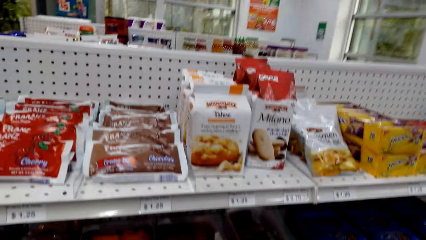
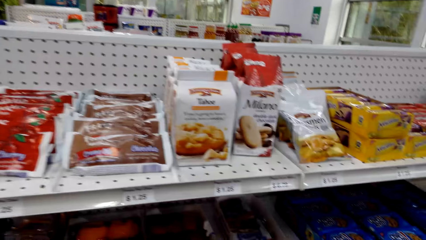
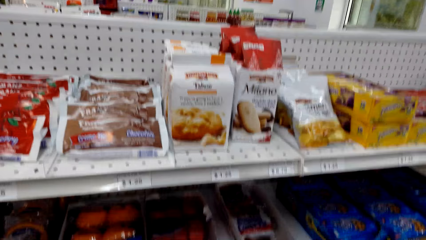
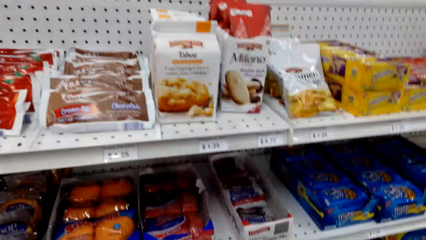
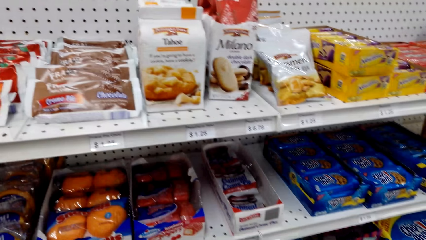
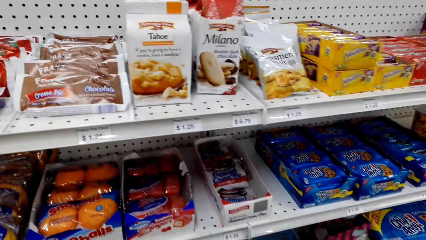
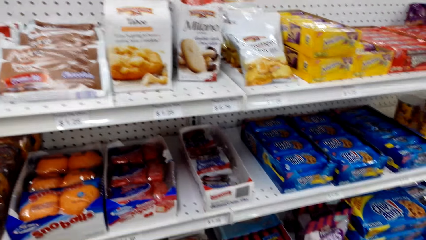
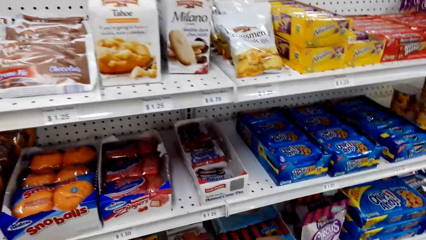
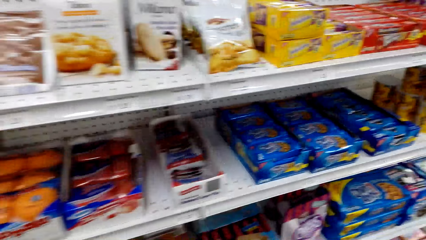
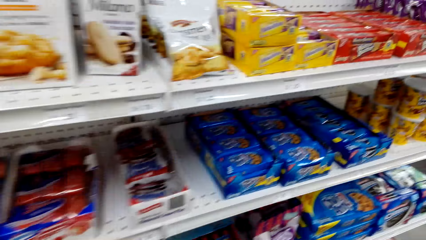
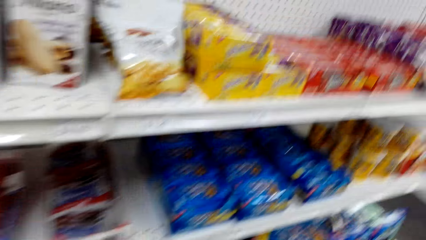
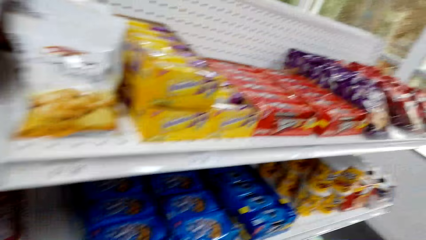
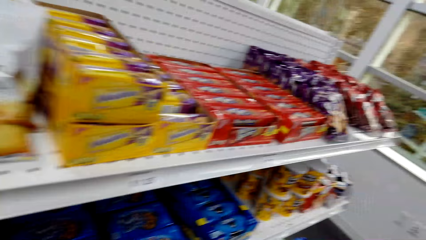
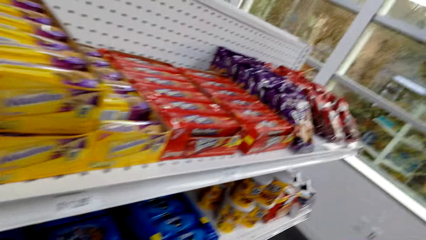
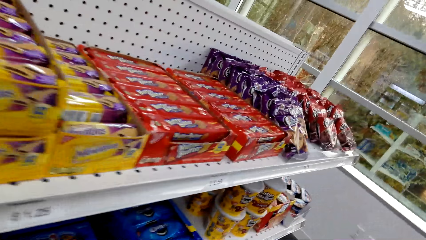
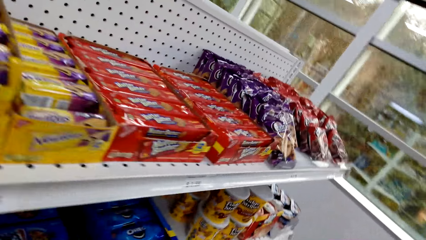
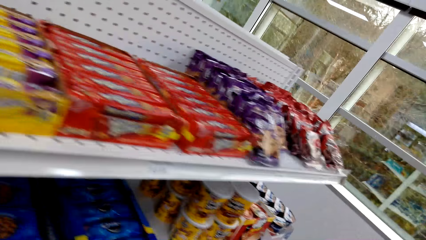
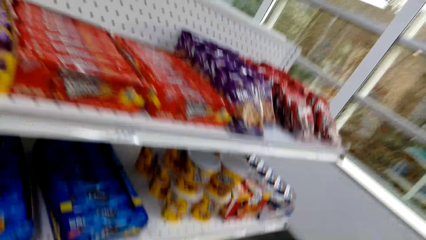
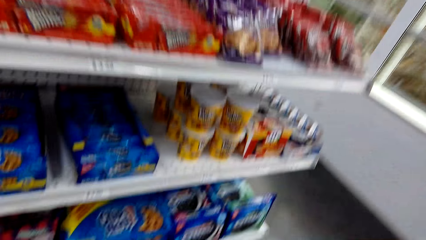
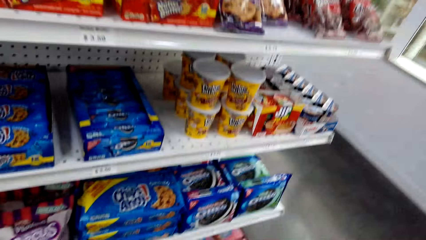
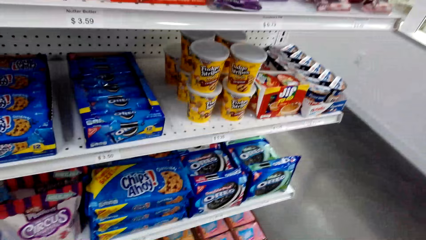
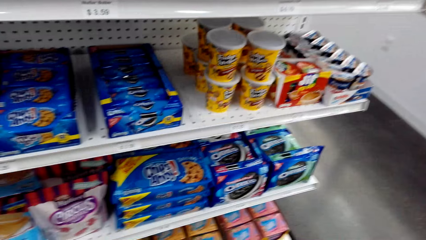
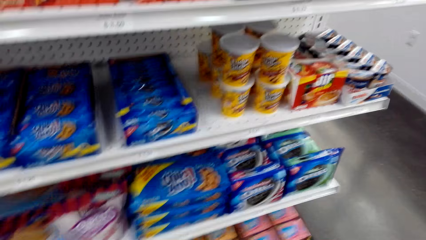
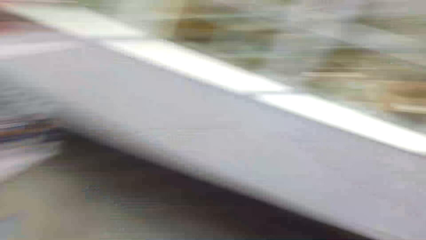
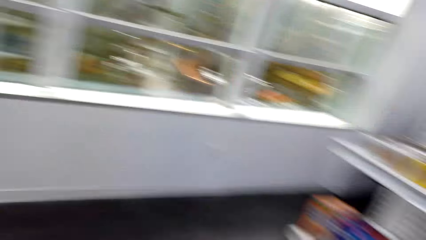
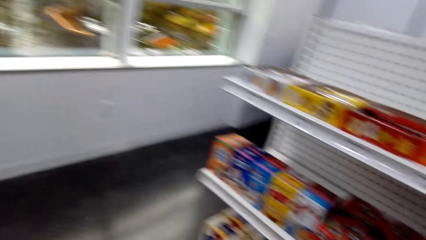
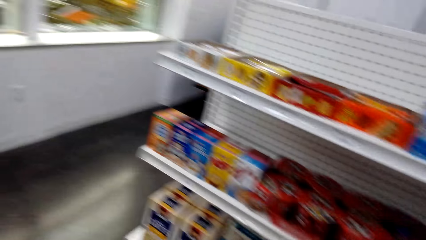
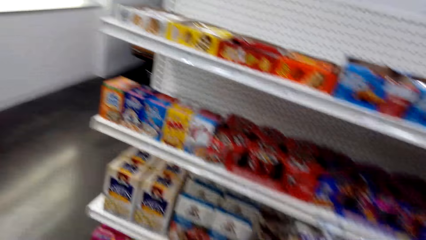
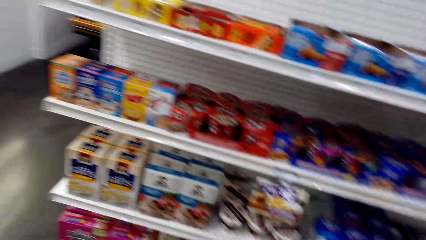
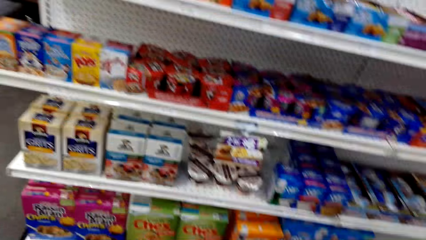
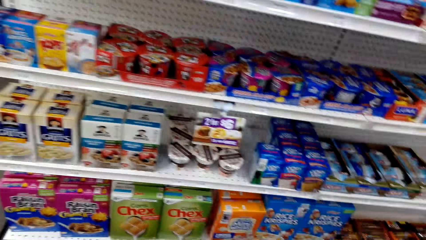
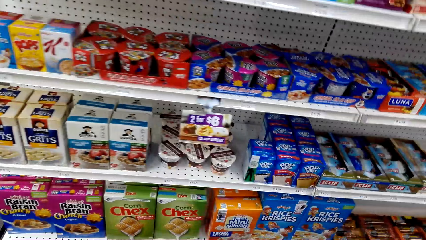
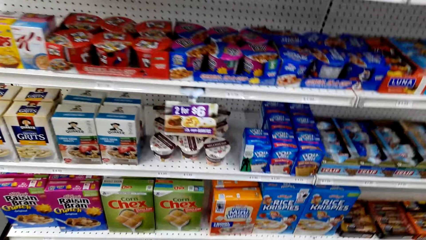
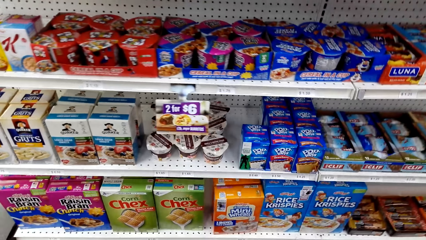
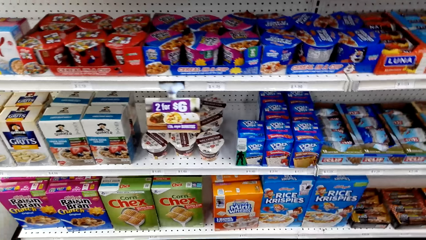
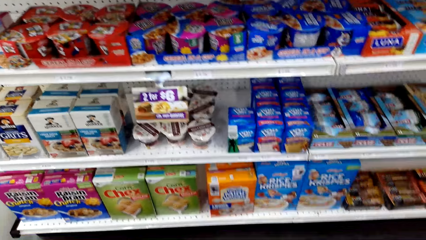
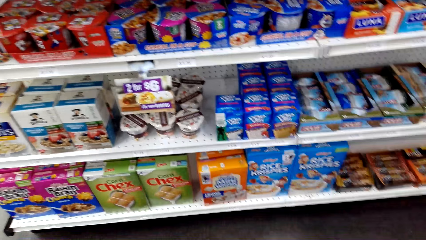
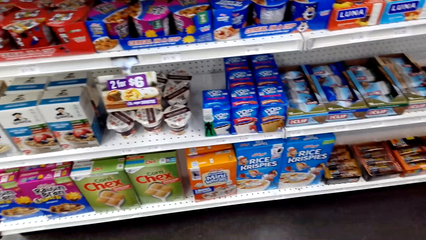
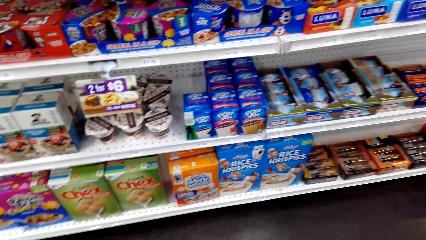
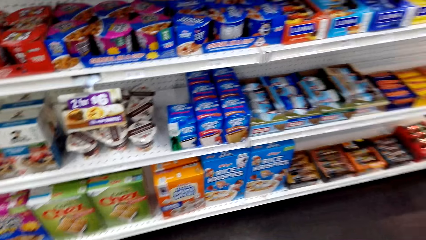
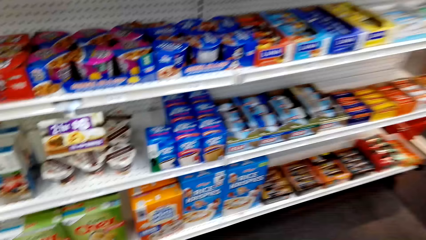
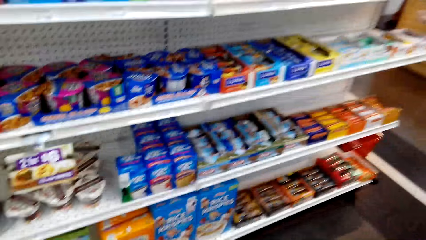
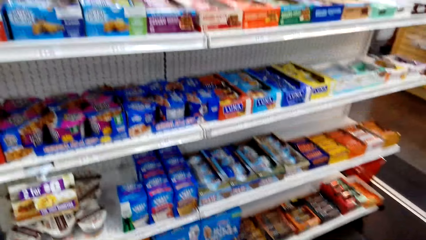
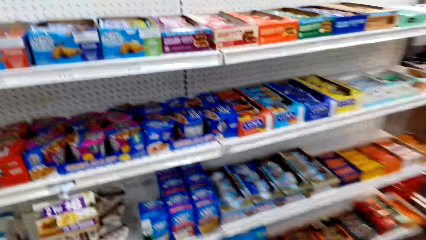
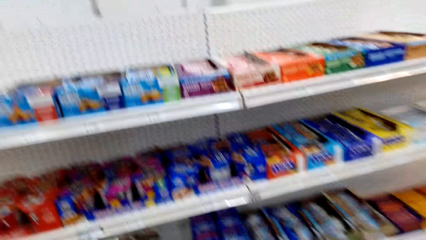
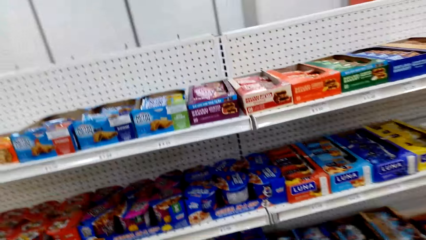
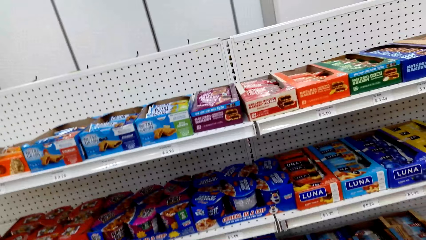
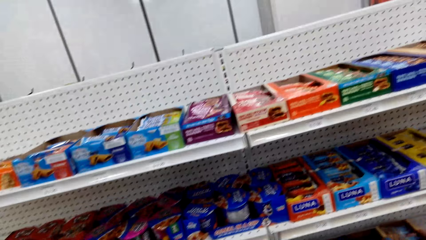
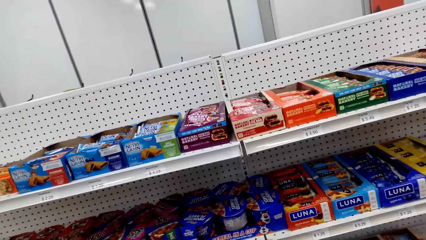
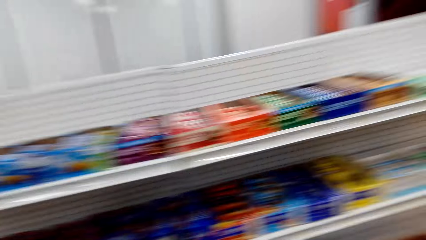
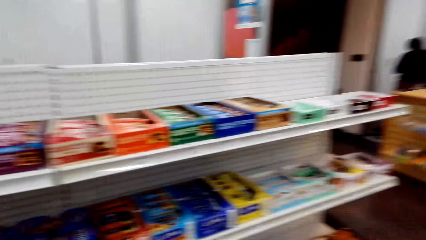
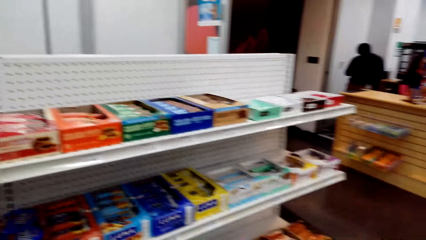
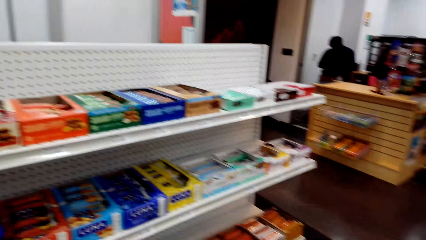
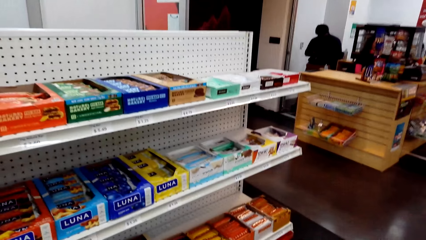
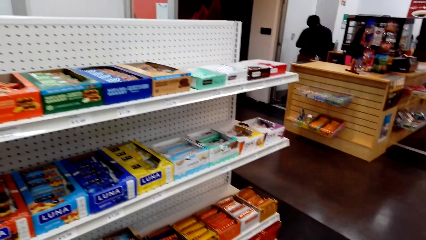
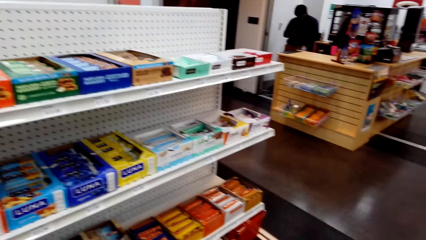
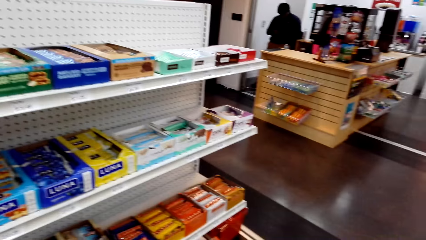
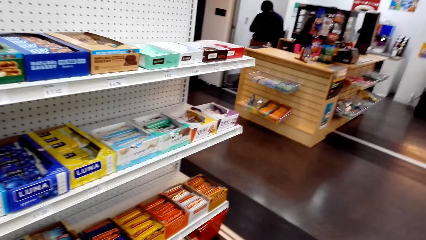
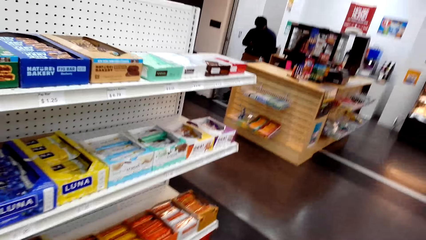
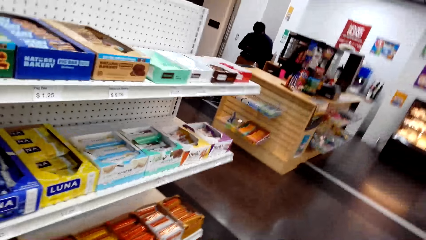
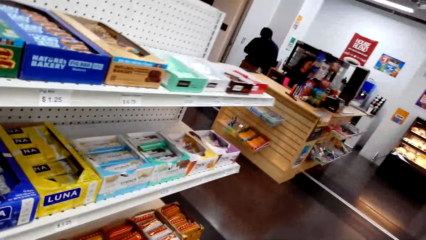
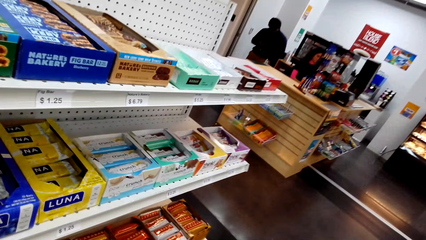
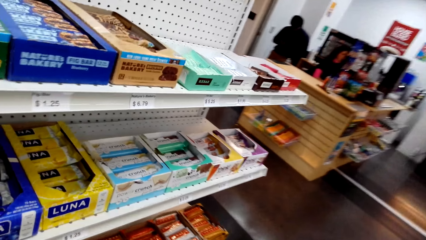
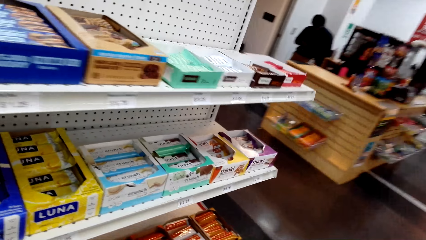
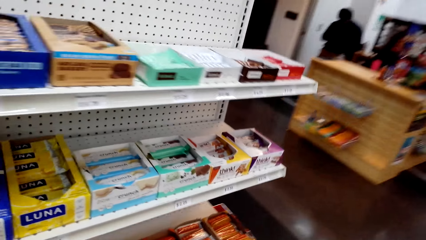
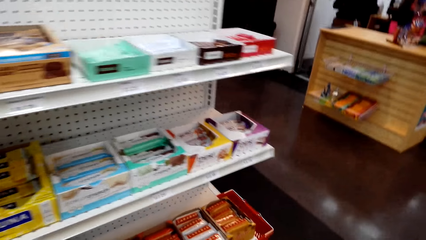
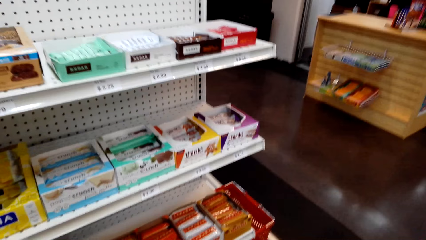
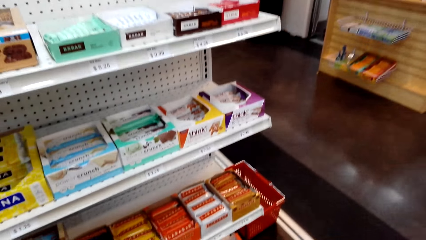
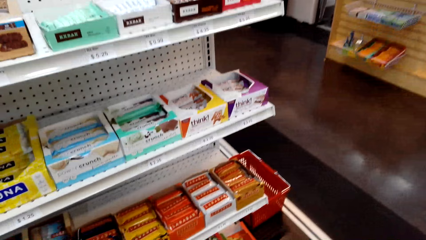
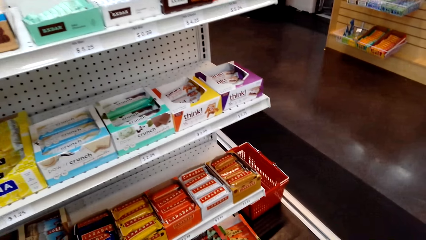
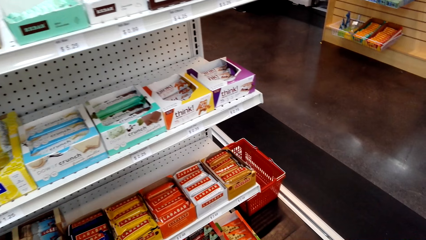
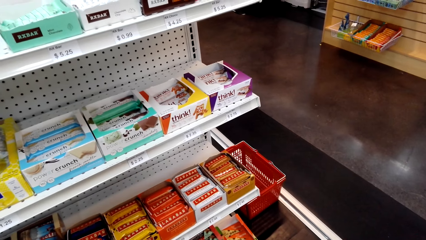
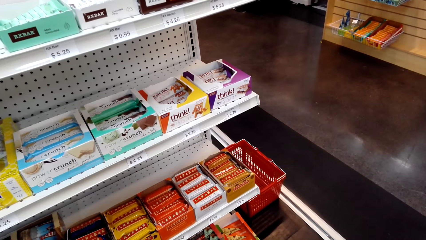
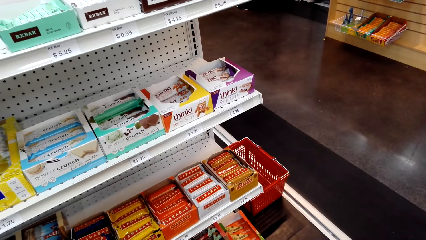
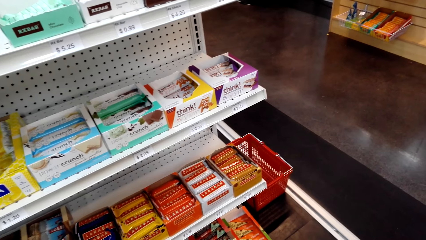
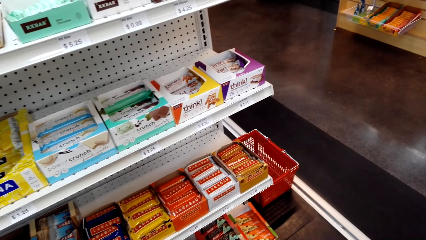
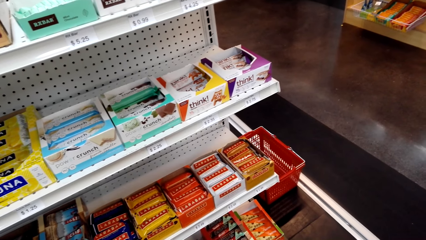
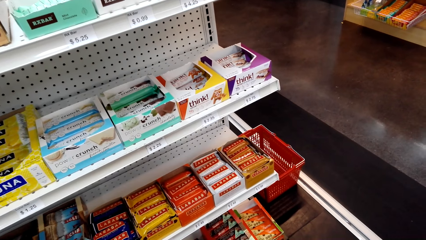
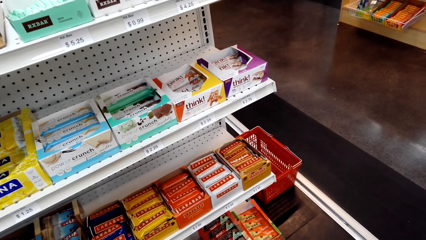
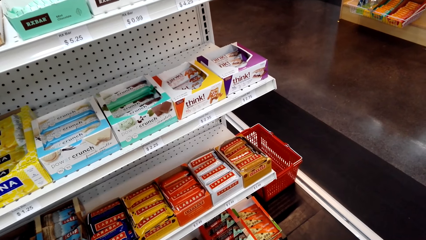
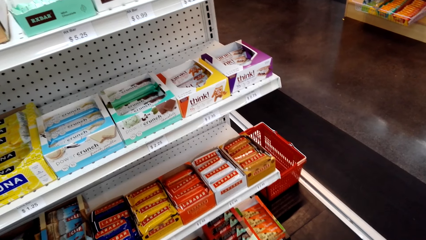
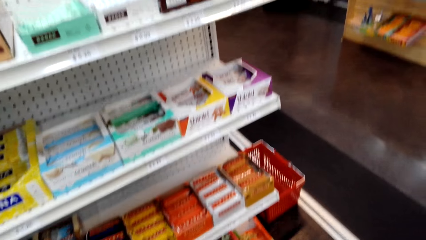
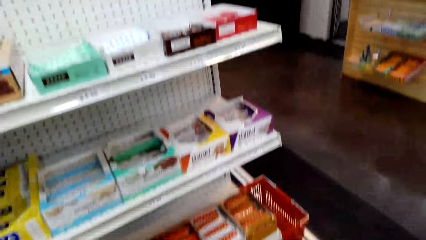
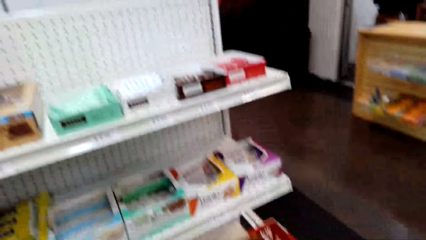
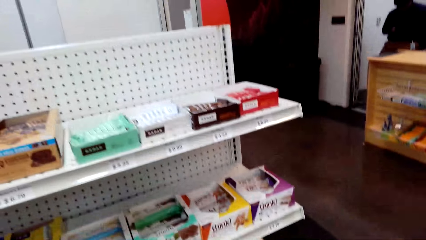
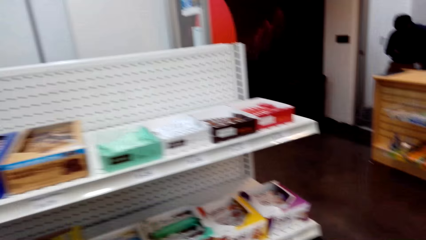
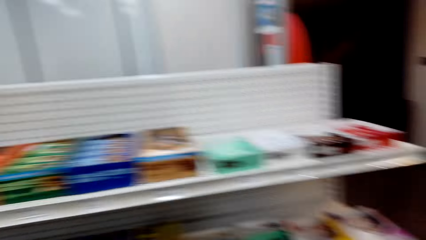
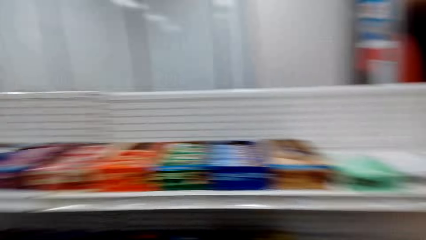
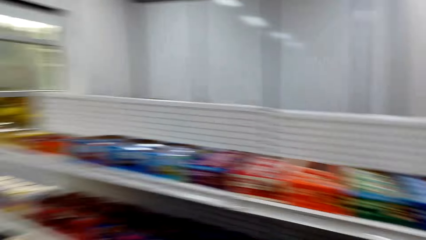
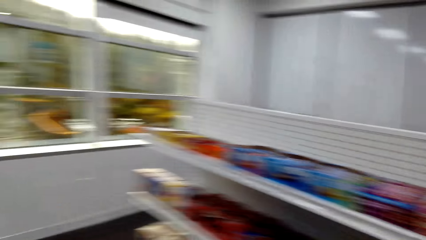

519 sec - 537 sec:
The camera wearer looks around the store.
